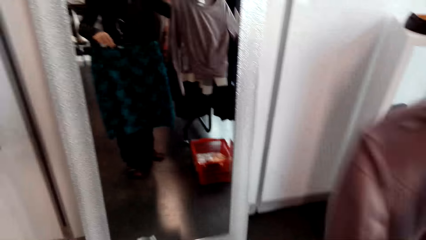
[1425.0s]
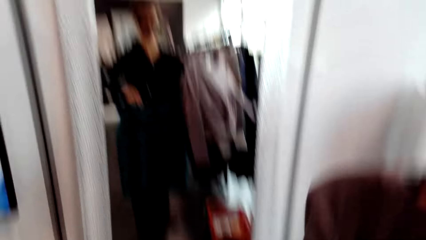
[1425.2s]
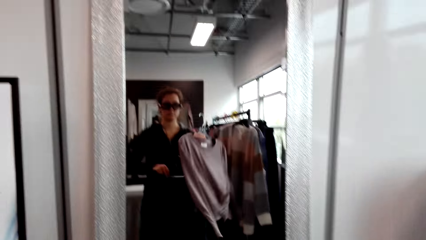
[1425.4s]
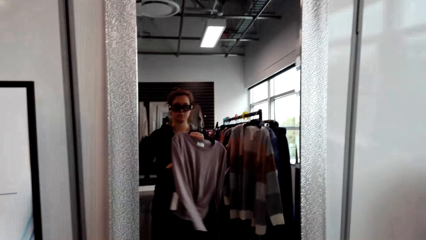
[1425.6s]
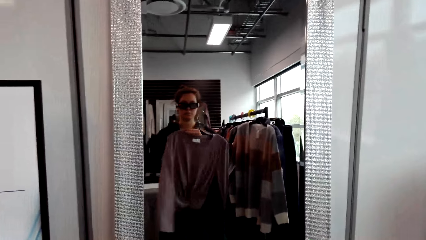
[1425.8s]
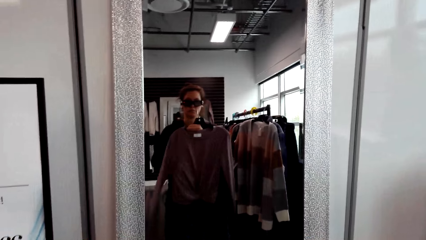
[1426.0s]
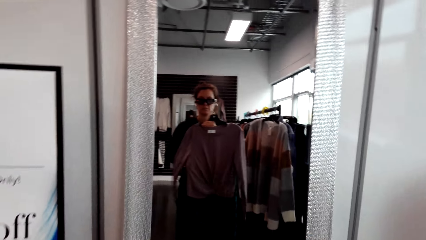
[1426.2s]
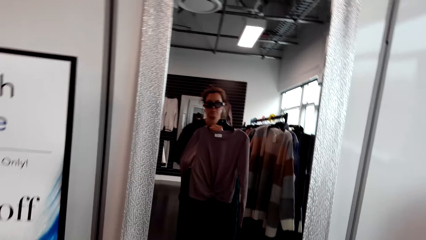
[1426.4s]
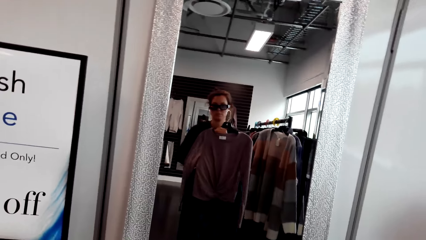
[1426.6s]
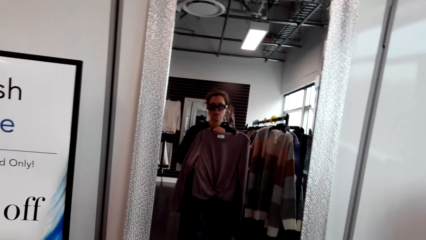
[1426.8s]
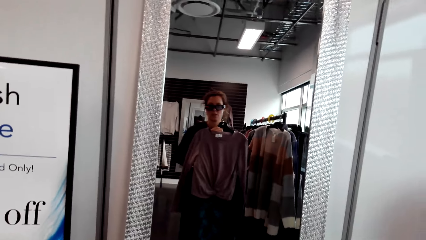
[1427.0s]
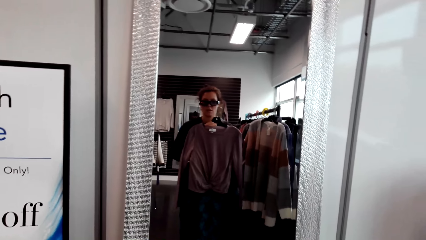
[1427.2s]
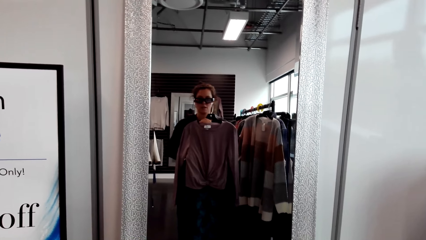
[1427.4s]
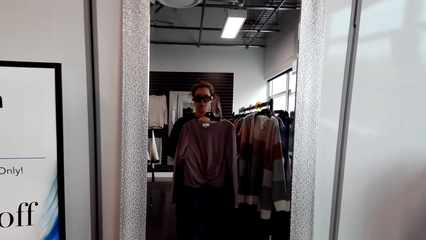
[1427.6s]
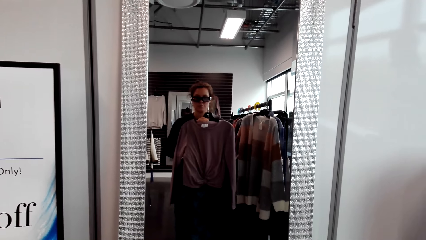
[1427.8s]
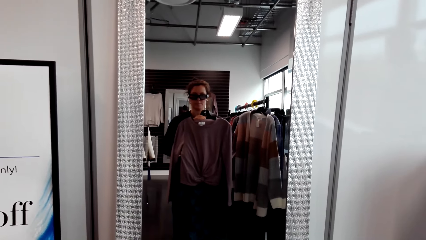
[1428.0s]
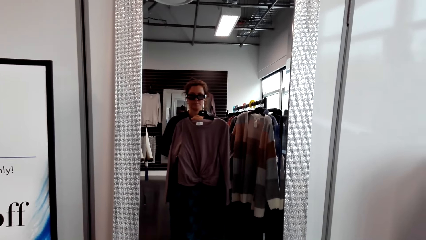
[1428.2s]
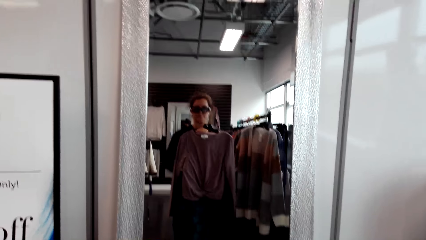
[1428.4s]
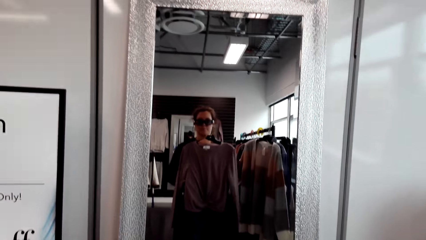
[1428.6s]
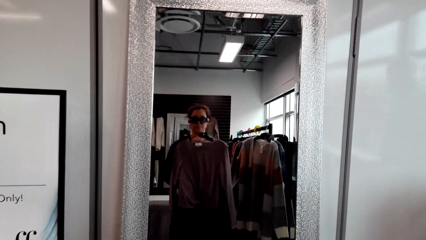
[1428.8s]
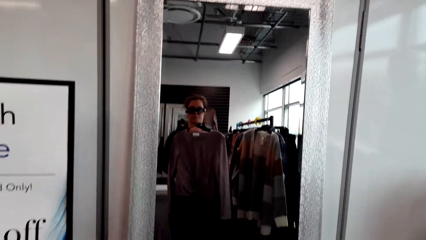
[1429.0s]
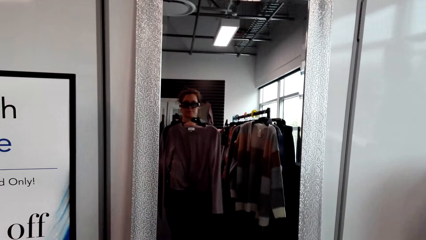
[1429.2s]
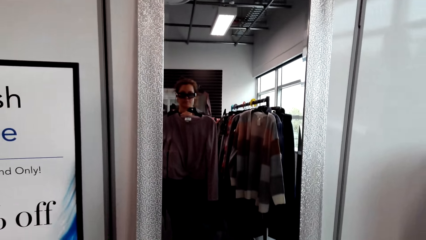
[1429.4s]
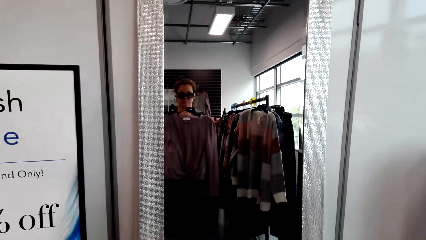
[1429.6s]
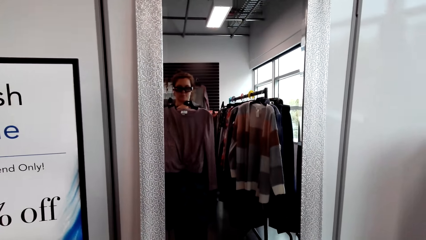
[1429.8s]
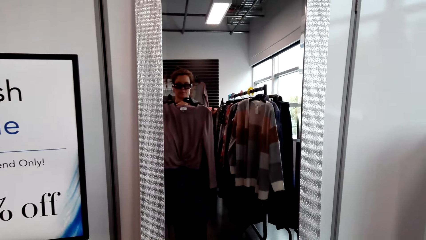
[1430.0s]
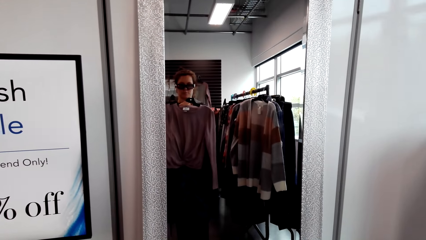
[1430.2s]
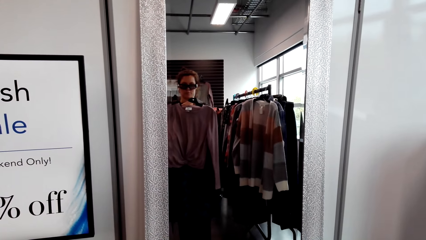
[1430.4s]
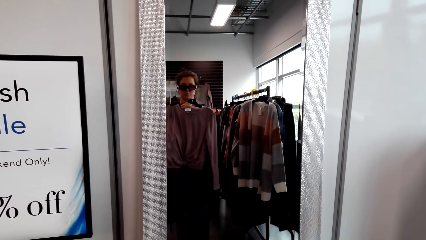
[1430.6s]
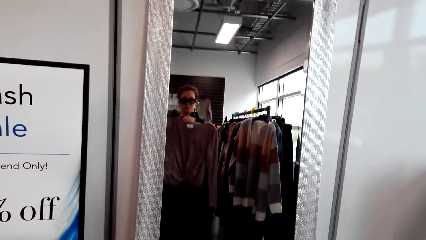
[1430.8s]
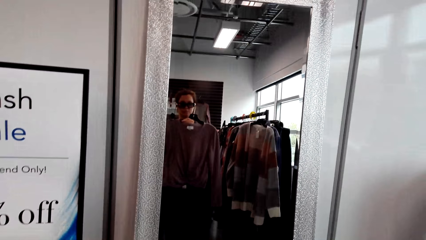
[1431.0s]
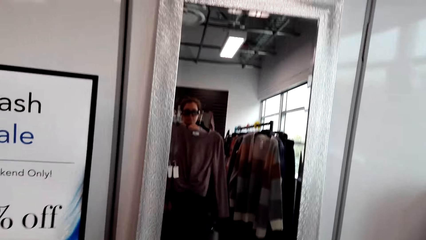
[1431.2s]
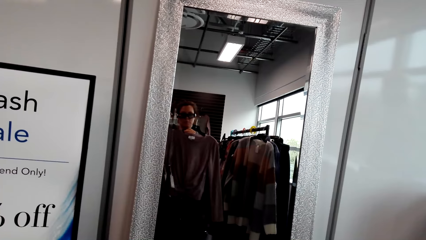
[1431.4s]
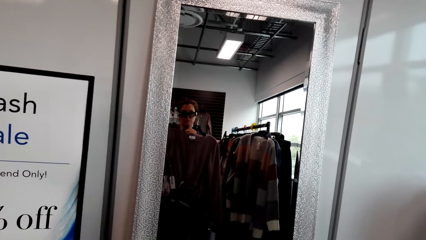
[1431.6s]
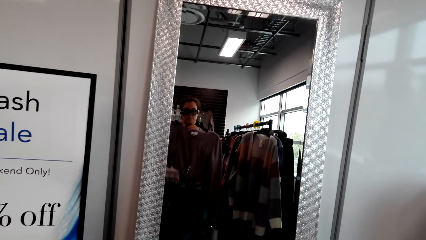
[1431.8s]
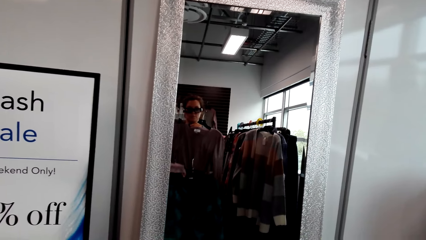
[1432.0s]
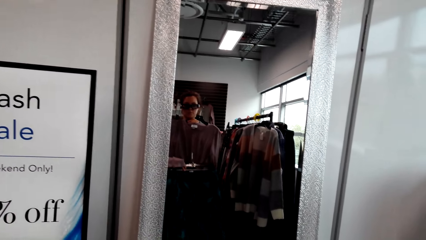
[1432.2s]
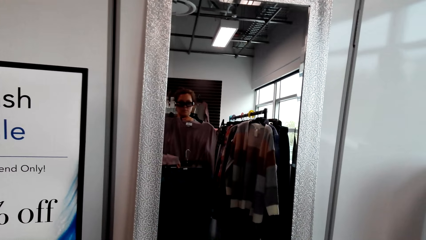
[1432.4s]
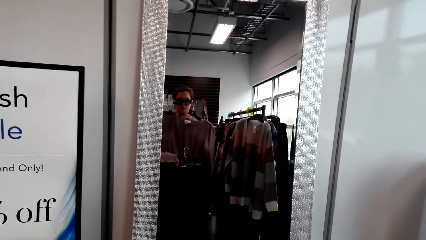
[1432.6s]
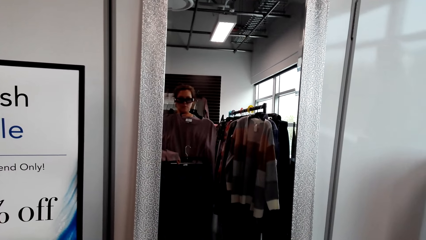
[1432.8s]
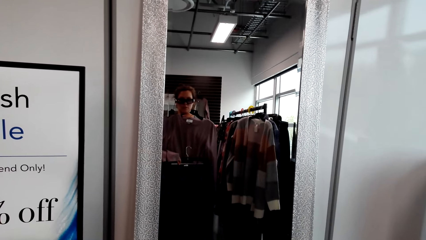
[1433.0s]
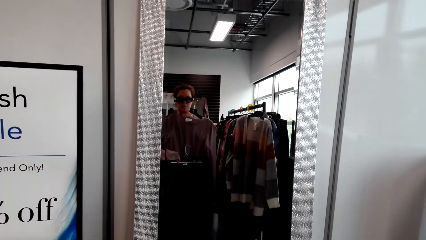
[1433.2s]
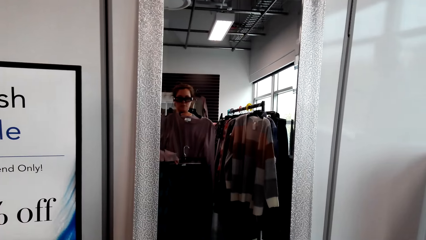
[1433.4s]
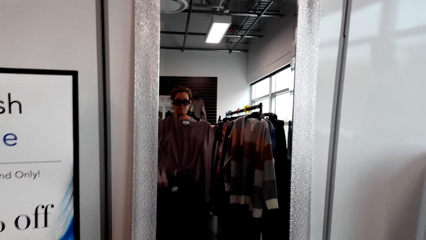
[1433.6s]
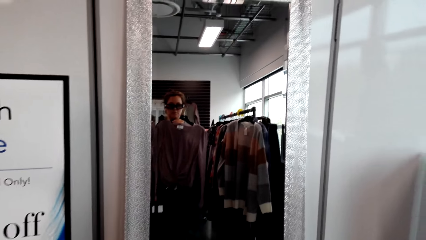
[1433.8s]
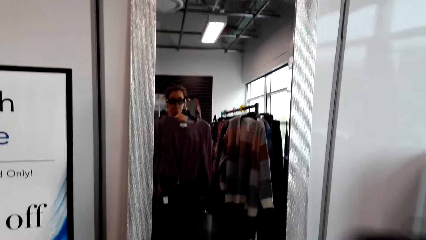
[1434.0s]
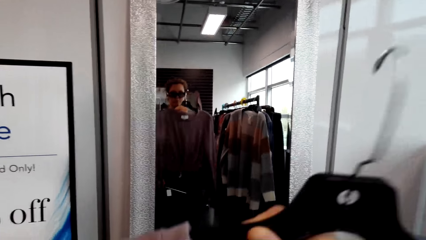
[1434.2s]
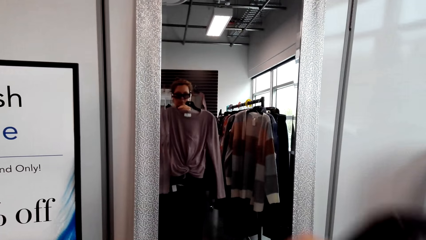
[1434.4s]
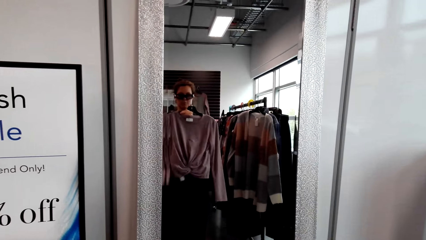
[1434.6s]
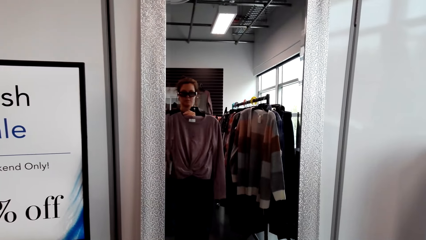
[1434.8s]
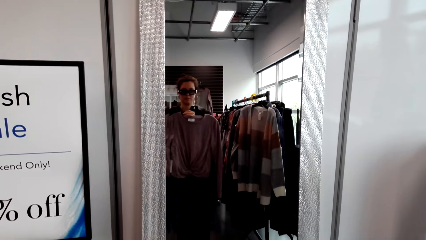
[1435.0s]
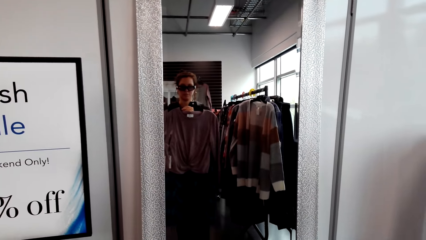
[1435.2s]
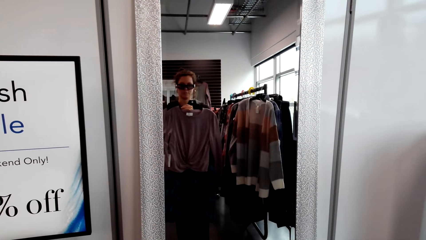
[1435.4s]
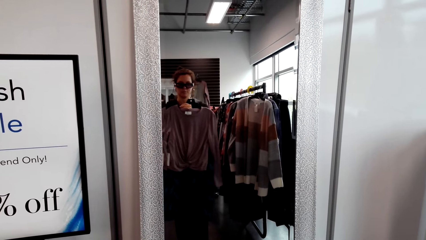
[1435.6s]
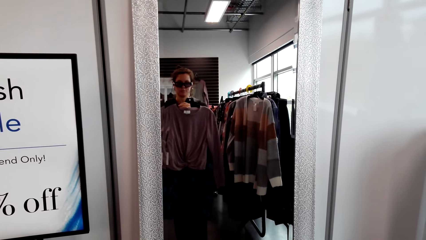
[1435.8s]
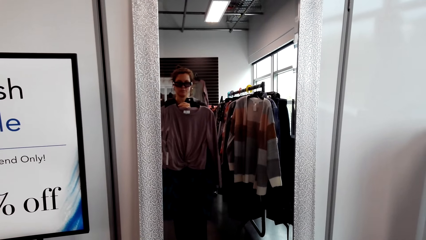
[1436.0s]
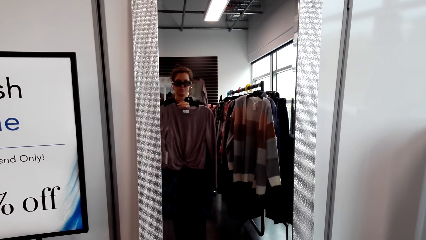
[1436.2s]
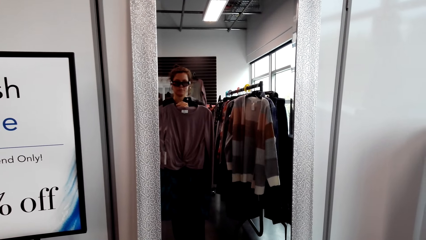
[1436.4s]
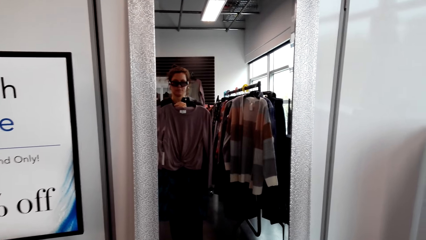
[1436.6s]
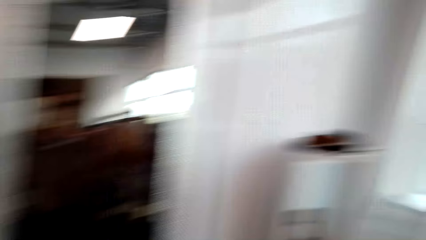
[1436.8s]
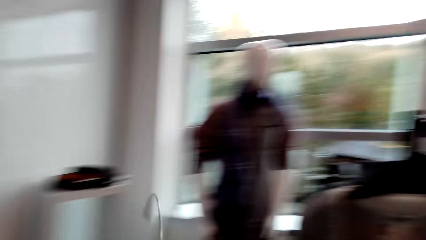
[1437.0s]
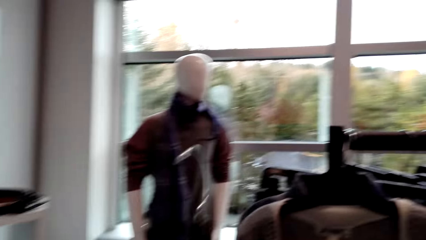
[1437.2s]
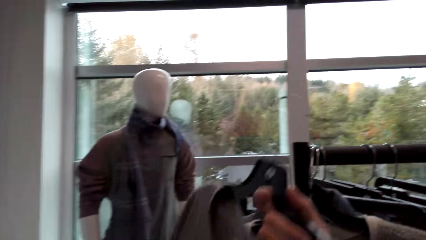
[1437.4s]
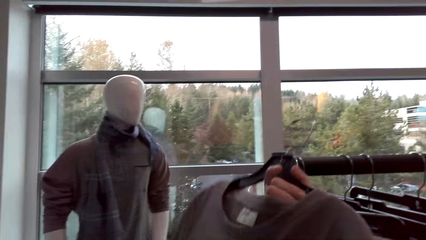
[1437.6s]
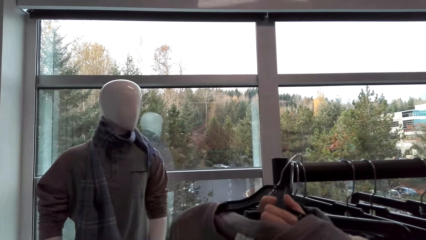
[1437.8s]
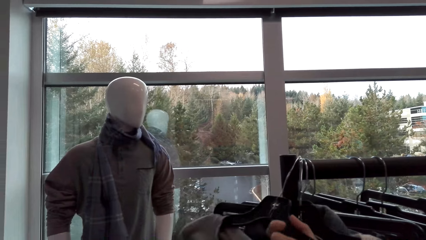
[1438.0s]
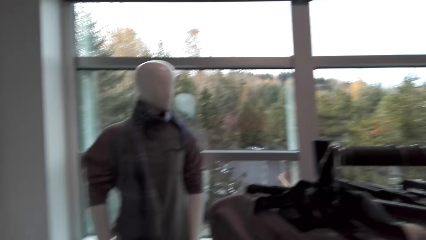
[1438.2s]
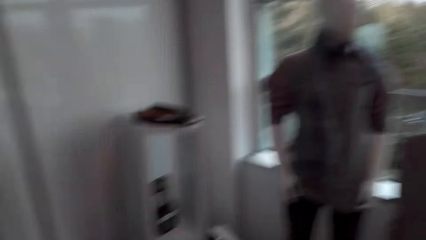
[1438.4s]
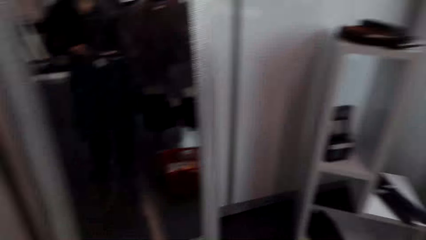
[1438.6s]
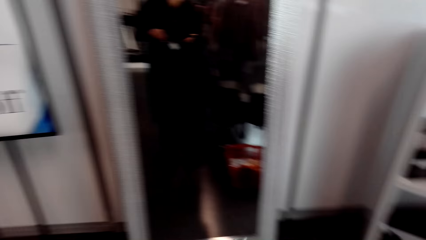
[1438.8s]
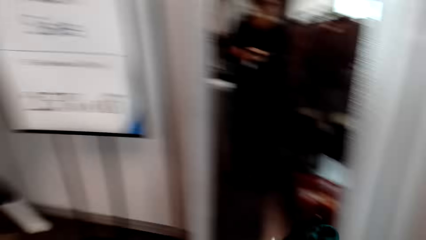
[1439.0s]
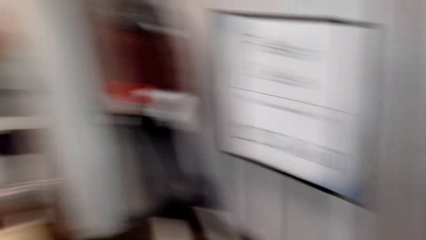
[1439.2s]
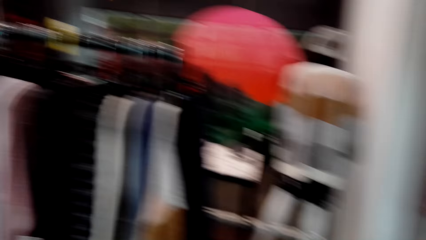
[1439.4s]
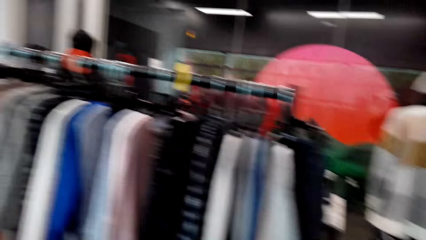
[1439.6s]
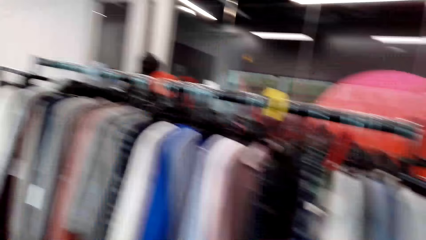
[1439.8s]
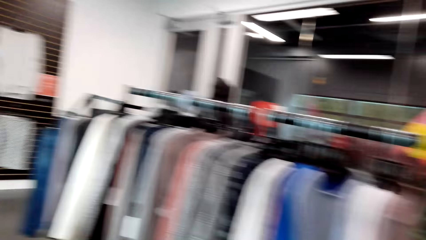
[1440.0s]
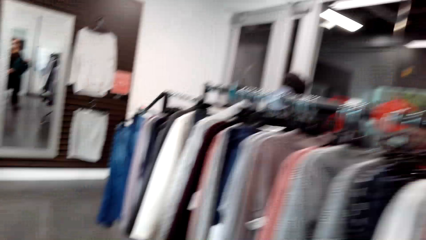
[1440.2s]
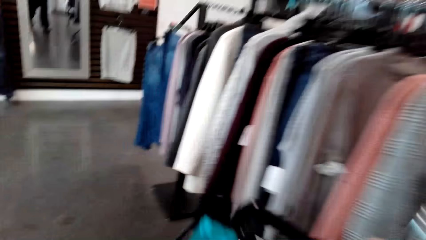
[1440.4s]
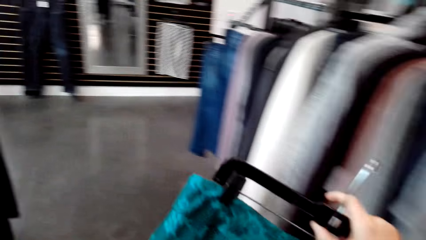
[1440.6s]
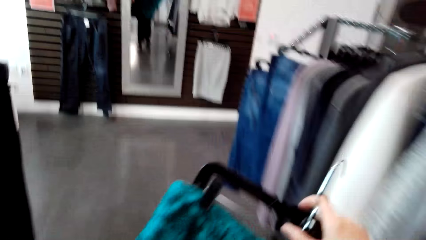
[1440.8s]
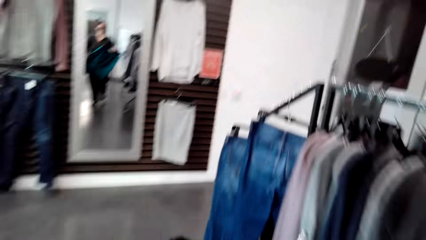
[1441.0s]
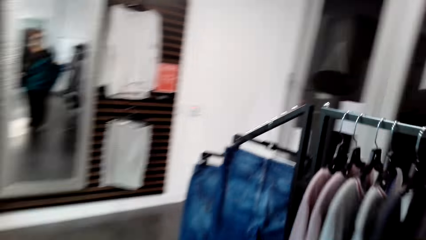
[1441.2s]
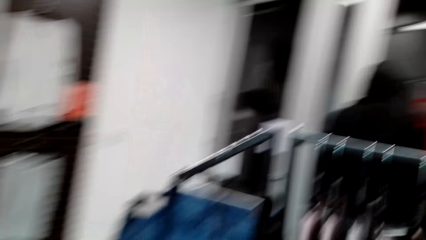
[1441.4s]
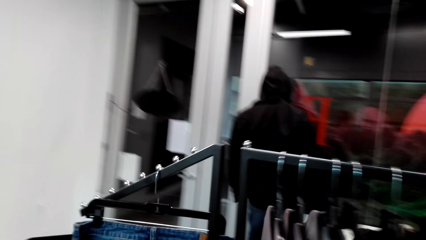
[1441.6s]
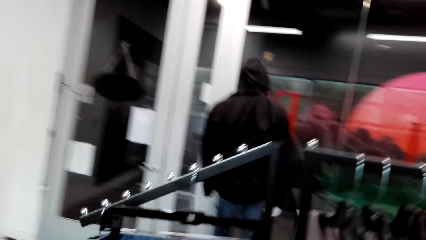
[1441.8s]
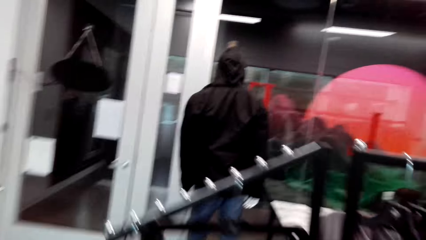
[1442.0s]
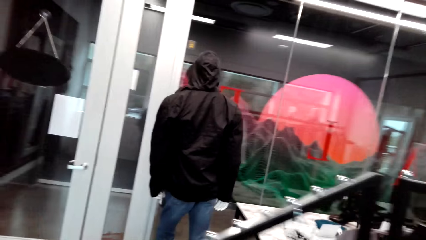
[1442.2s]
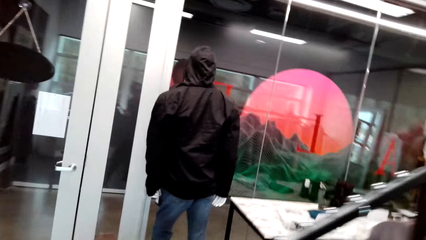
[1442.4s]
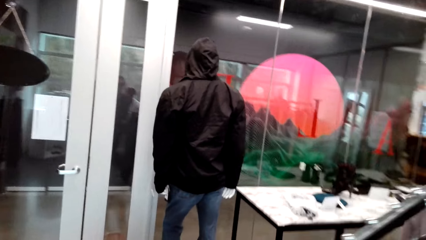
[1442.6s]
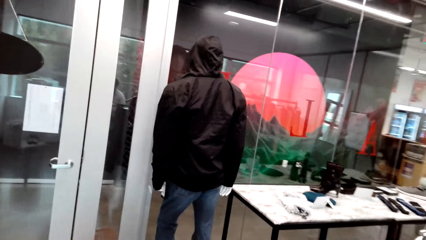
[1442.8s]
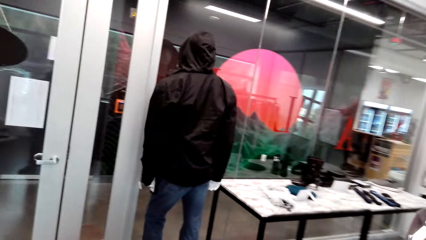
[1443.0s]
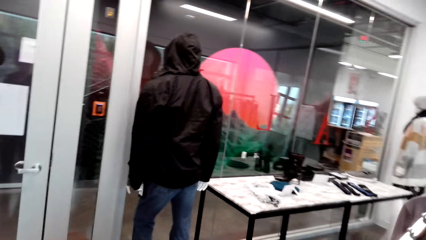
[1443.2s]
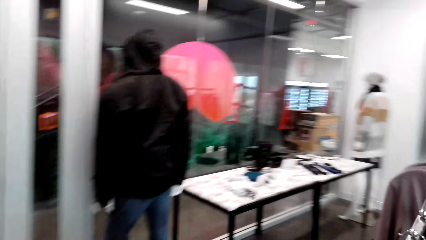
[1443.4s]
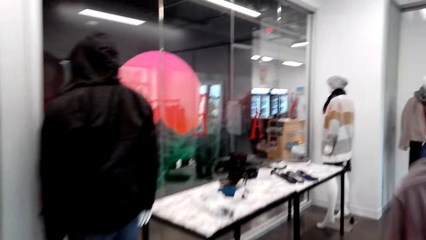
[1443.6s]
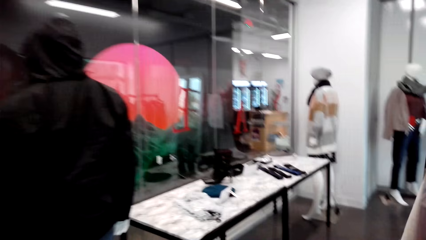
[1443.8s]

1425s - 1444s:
The camera wearer lifts the skirt. They hold the blouse. They measure the blouse. They show the cloth to the mirror. They lift the skirt. They hang the blouse. They turn around. They move around the room.
